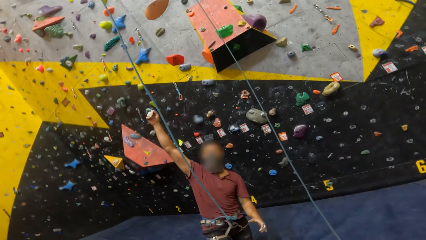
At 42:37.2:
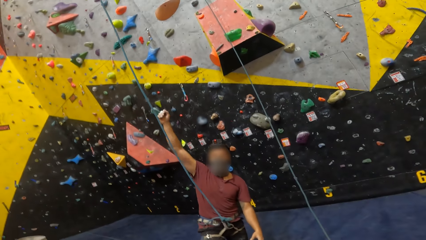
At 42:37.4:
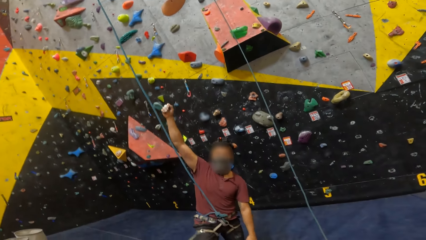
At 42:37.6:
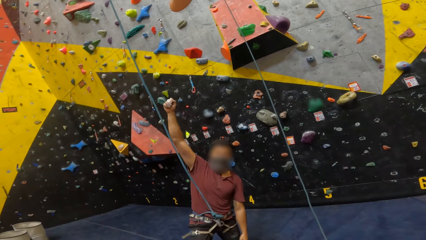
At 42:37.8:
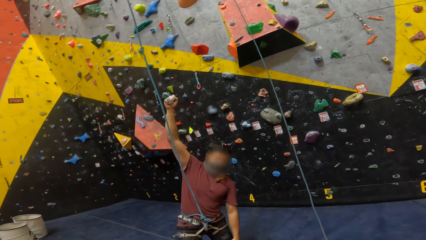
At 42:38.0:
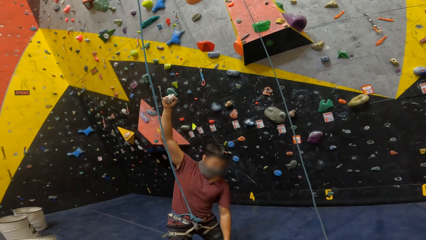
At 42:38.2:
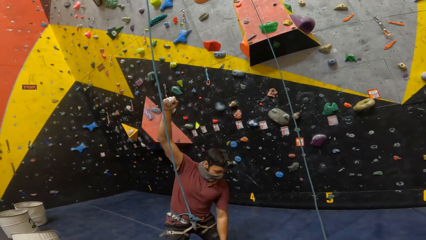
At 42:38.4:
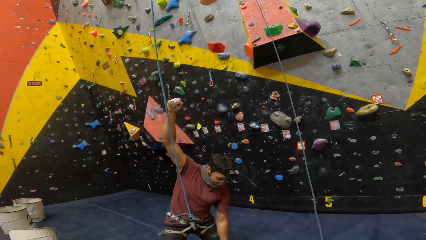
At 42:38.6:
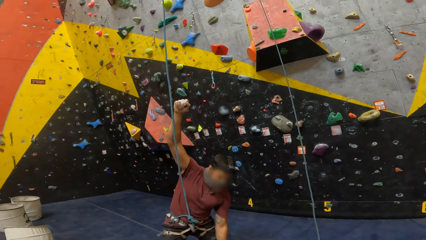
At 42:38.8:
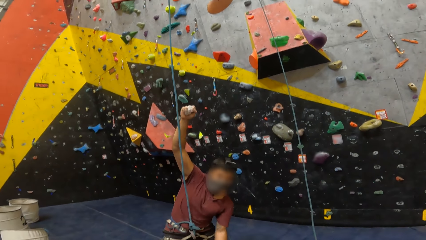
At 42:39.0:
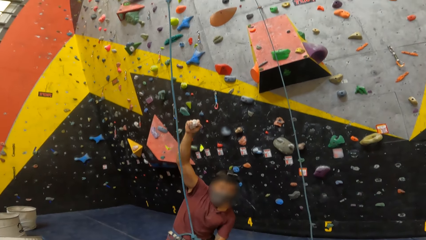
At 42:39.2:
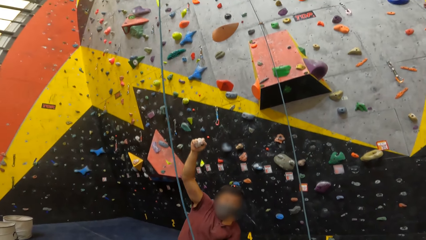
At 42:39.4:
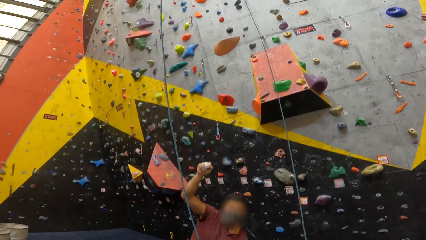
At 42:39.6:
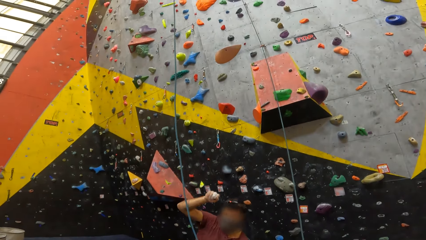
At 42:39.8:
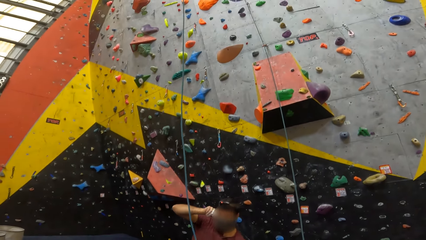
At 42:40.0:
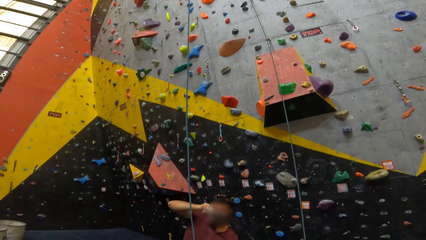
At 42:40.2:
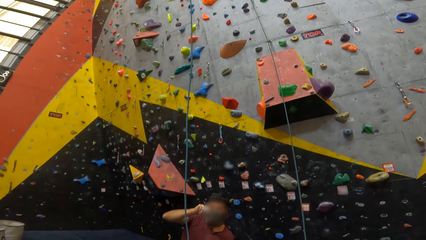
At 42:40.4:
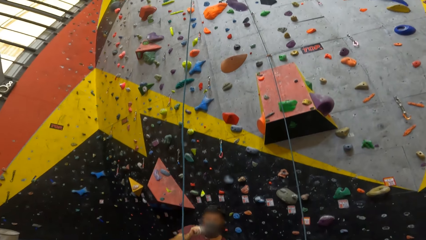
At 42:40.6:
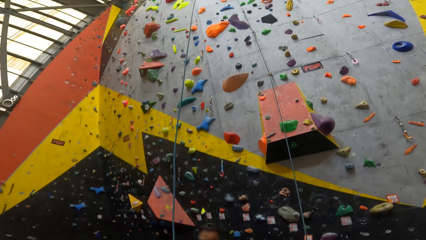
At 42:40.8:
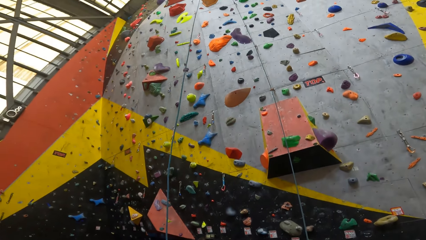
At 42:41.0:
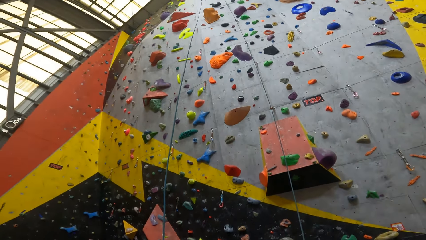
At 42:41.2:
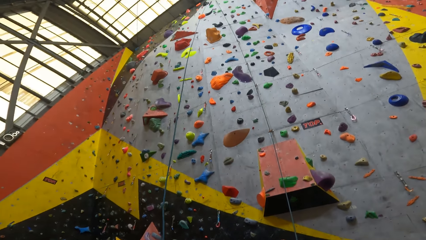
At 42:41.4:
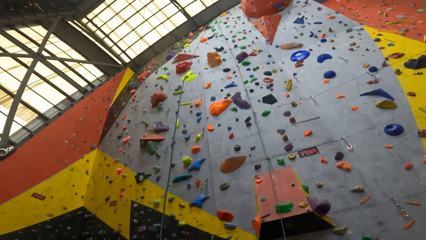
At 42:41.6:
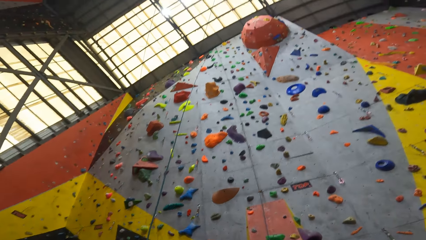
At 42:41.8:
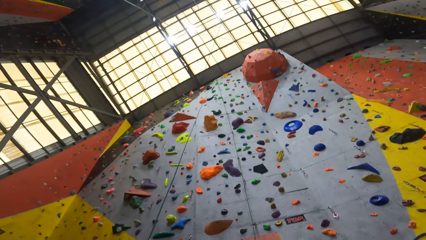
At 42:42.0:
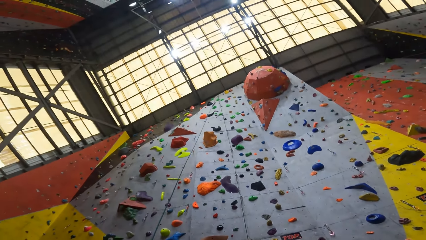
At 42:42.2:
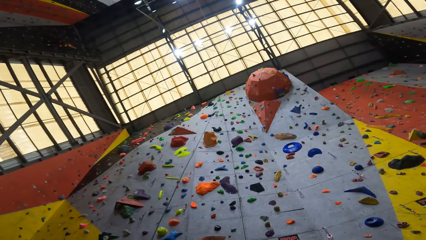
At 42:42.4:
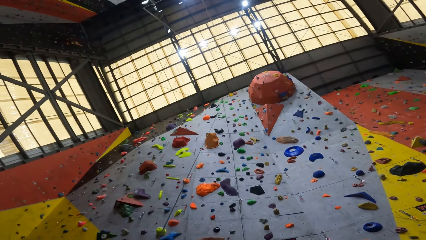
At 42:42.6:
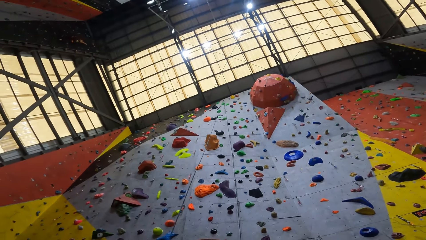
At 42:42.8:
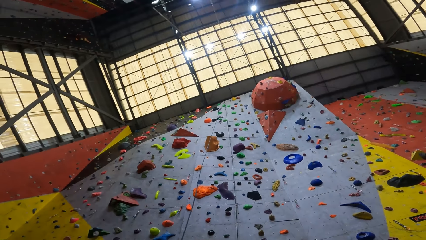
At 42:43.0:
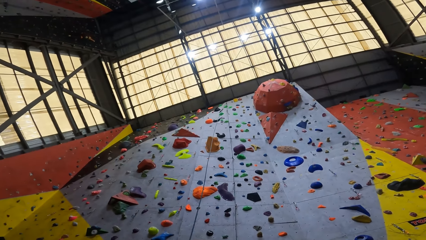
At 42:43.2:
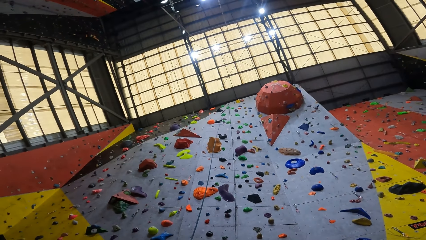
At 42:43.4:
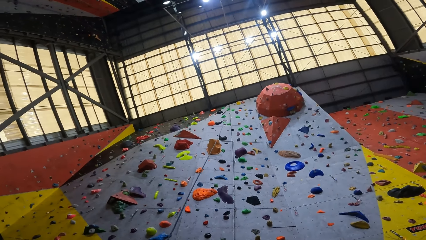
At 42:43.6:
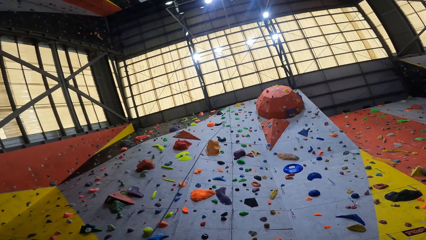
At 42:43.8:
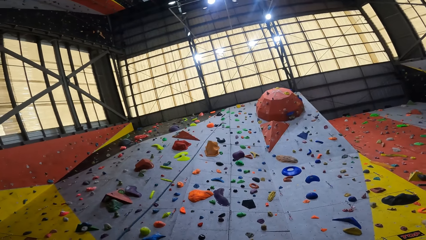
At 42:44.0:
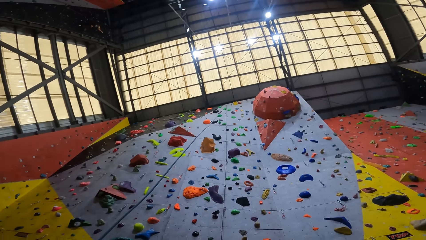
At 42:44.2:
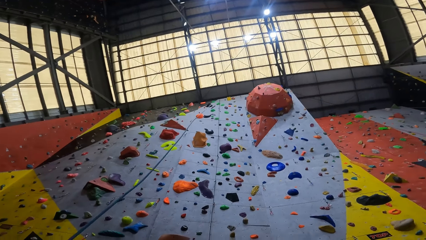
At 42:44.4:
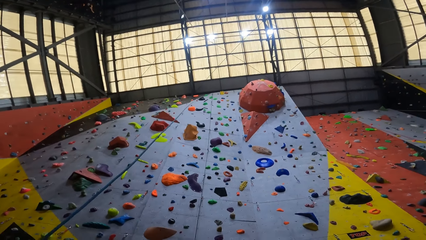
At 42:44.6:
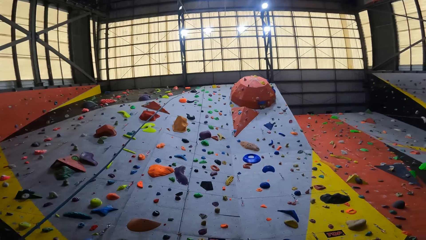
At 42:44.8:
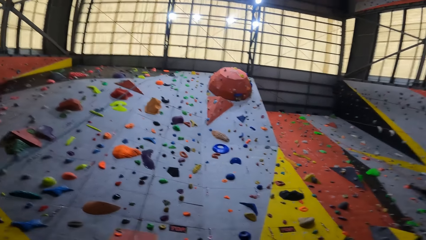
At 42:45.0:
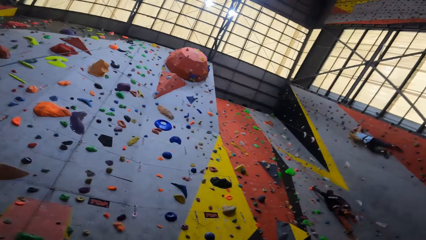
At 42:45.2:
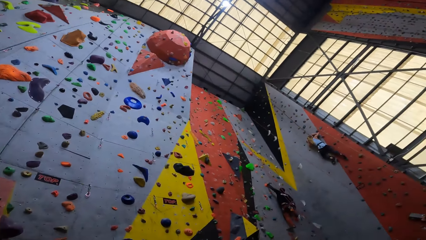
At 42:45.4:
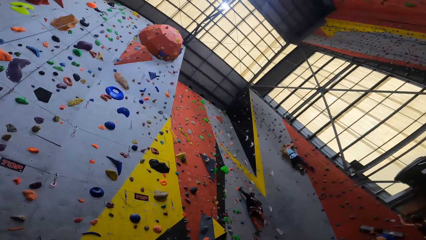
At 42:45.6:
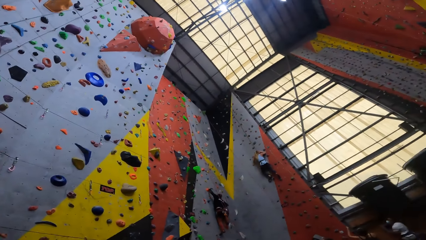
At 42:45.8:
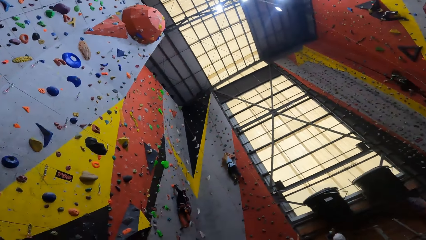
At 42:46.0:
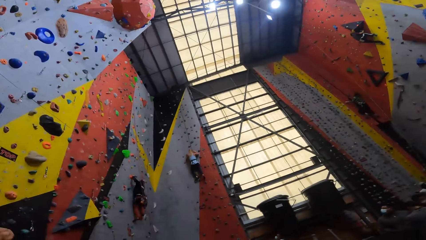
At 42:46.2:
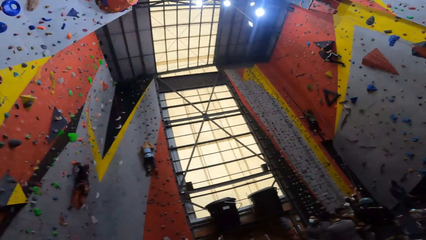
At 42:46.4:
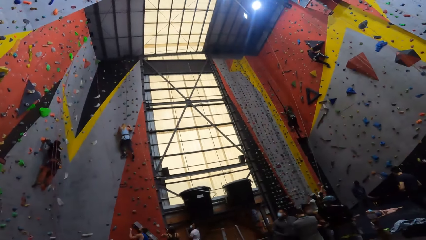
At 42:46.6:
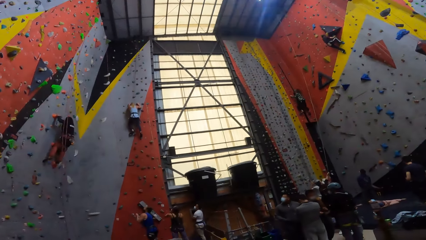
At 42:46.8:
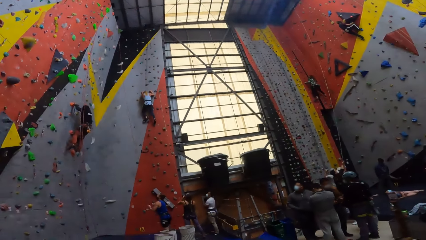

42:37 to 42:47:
The camera wearer looks around the bouldering walls.

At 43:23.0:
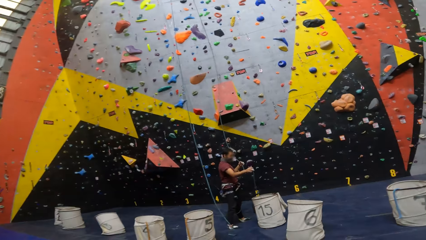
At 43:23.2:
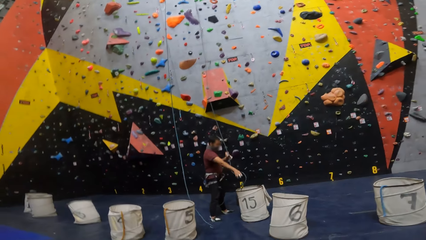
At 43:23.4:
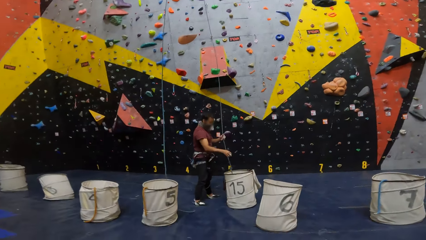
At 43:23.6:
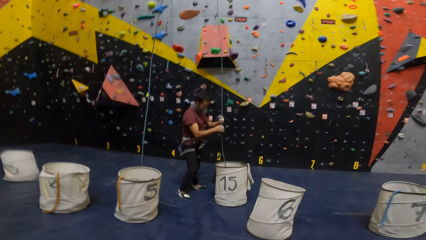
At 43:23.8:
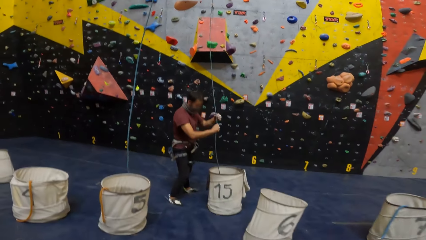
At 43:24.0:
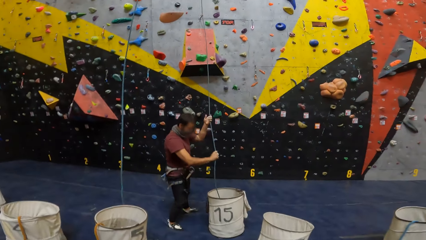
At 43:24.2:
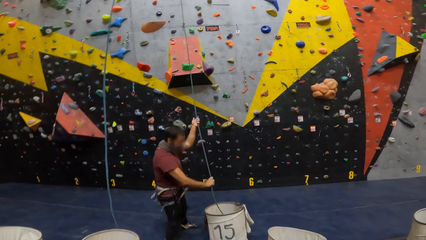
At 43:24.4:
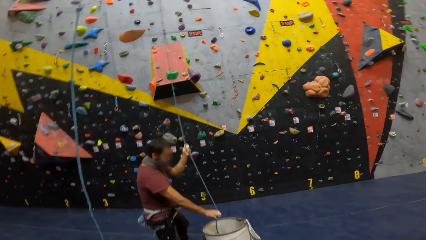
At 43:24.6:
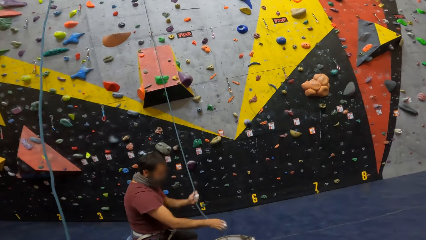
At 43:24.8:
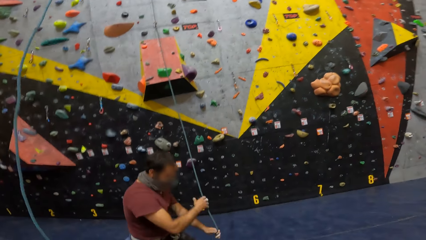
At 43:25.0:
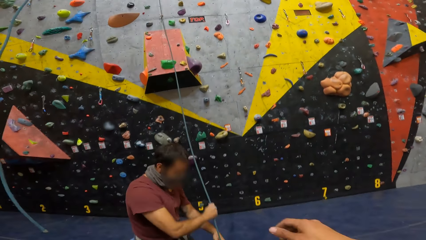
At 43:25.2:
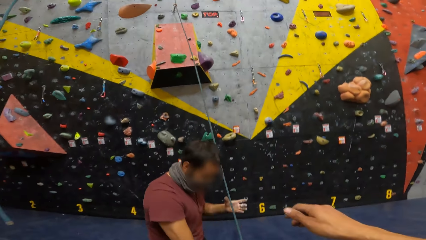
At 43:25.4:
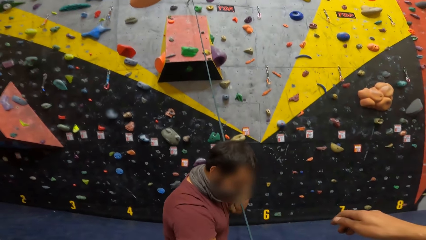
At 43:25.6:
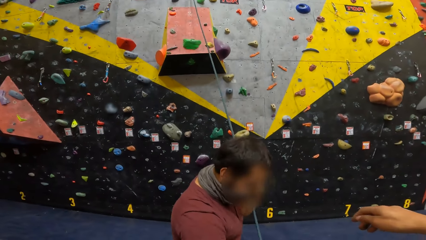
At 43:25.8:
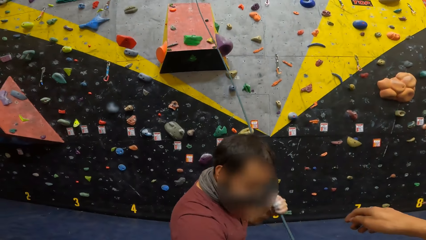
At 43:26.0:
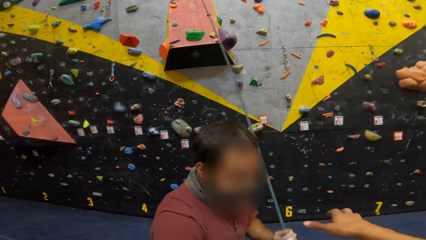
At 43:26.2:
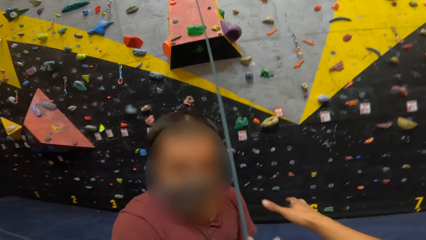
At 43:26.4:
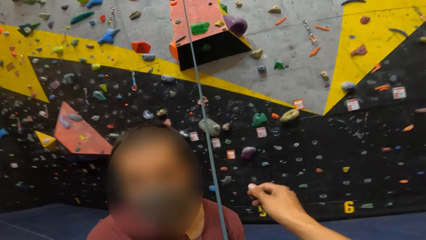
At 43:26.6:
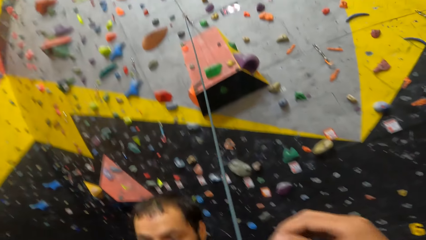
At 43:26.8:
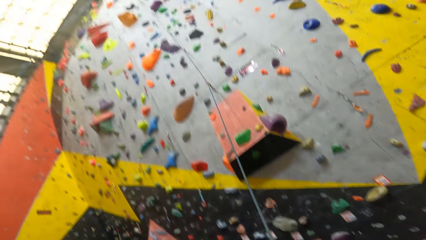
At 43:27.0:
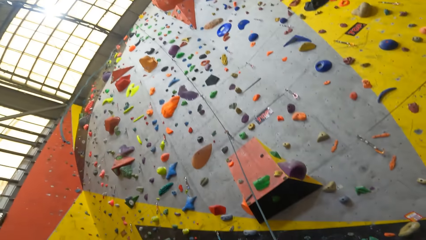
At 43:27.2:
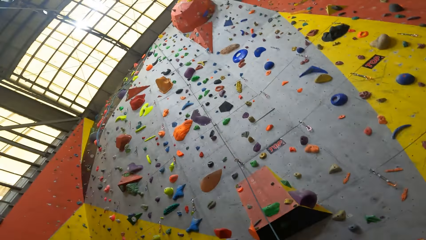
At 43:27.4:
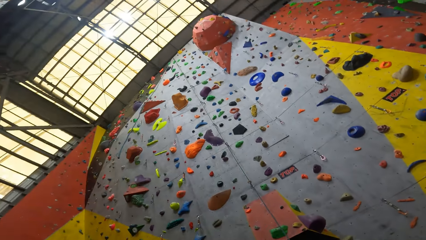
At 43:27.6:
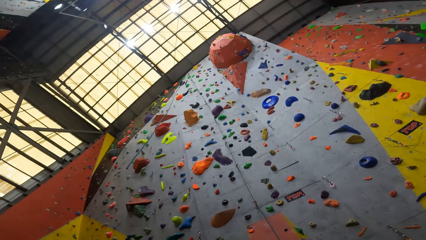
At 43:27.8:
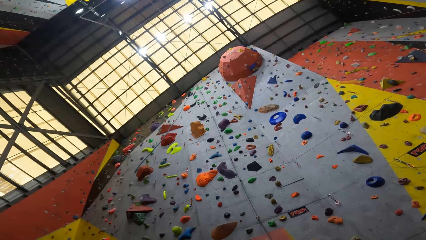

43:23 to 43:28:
The camera wearer stretches out a hand to a man. They look up the bouldering wall.
